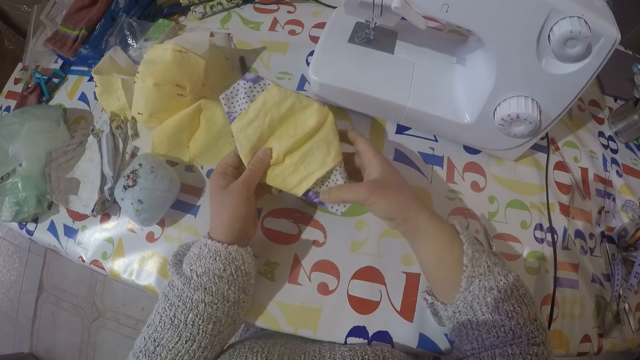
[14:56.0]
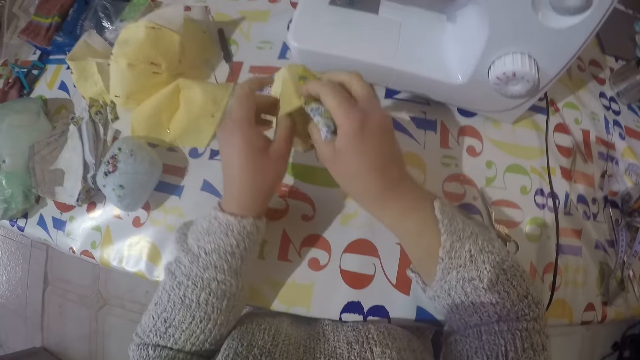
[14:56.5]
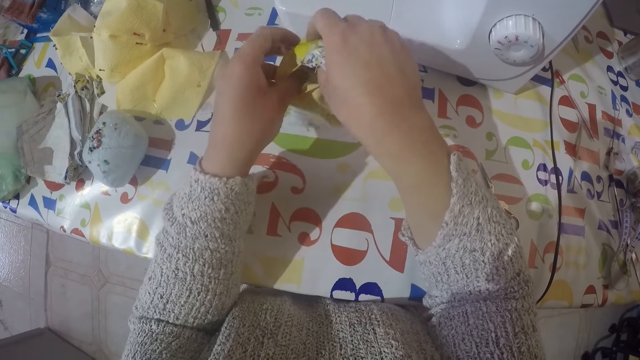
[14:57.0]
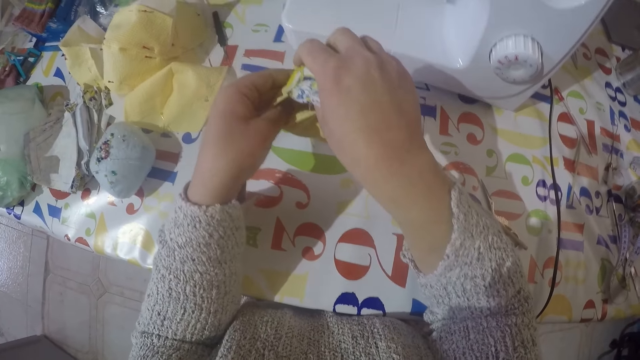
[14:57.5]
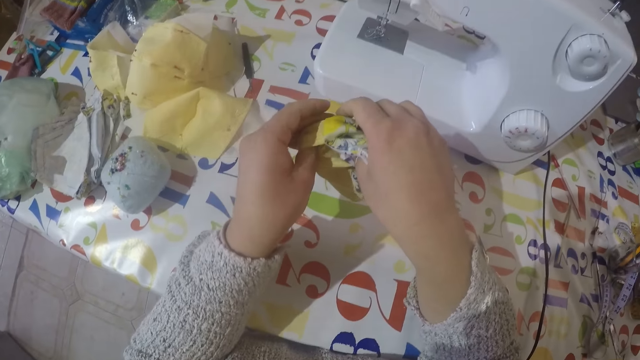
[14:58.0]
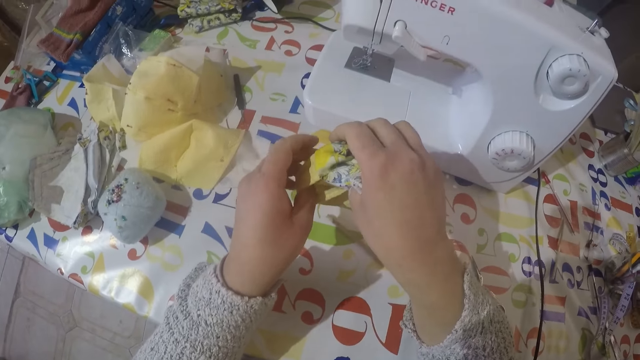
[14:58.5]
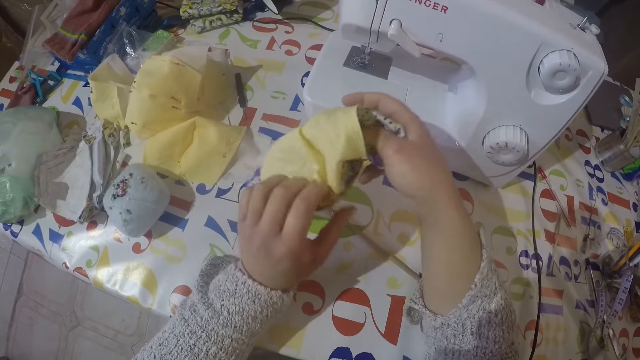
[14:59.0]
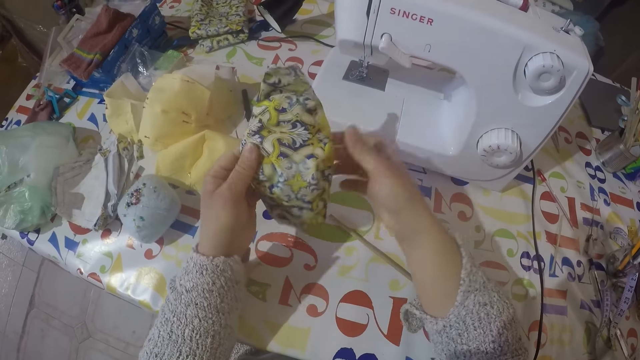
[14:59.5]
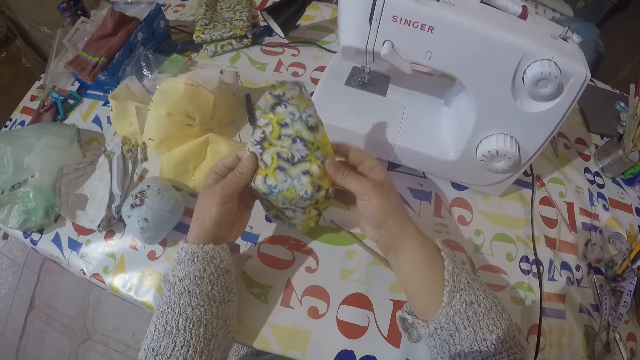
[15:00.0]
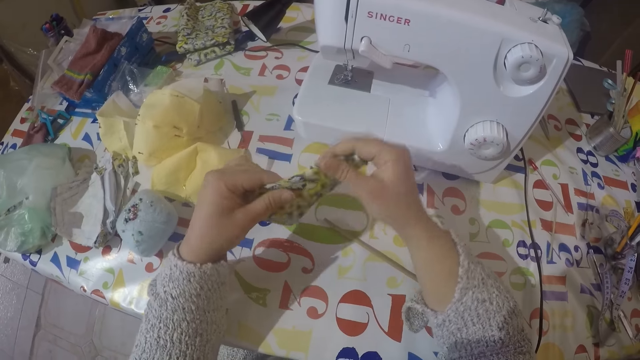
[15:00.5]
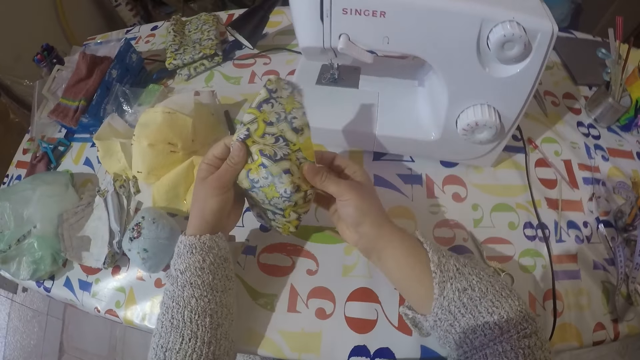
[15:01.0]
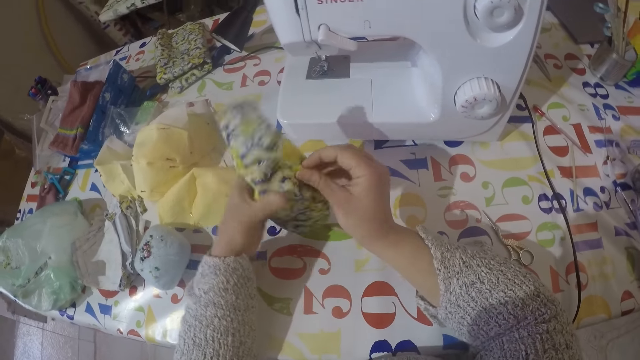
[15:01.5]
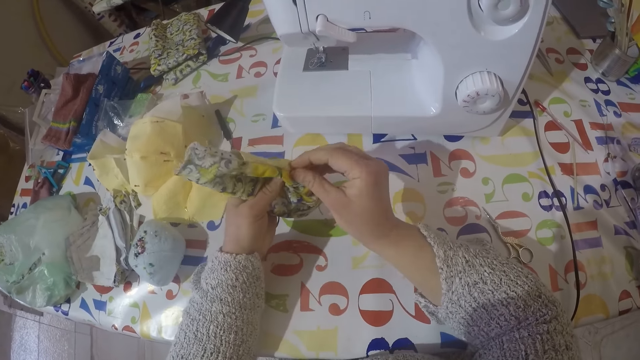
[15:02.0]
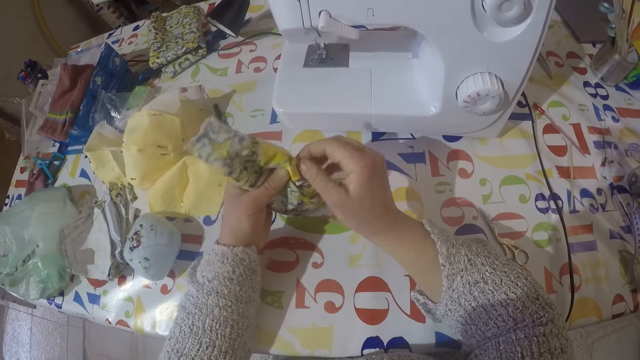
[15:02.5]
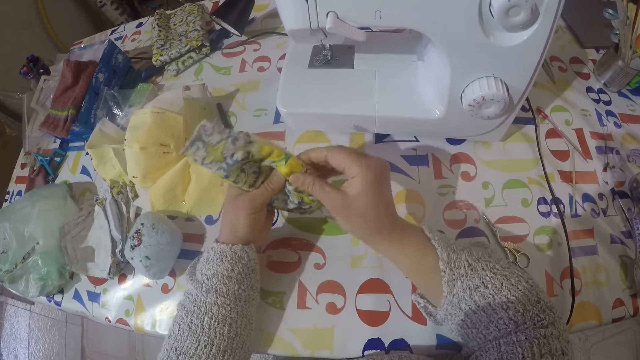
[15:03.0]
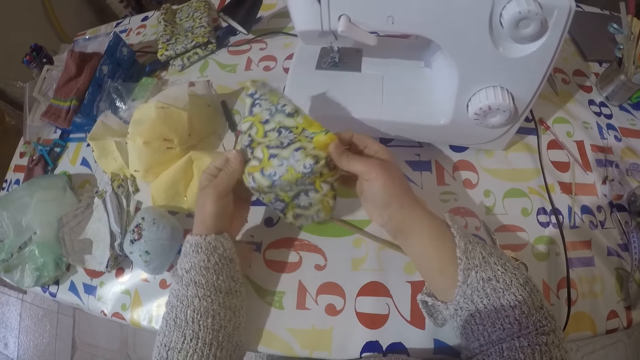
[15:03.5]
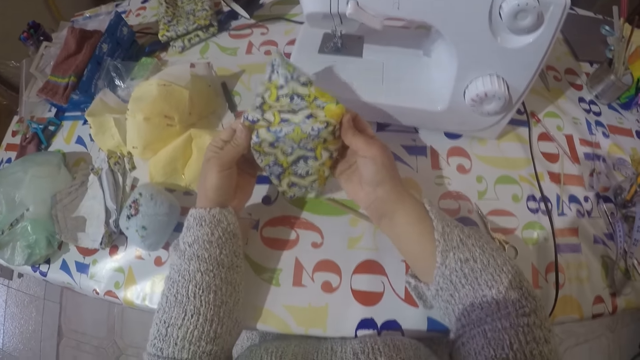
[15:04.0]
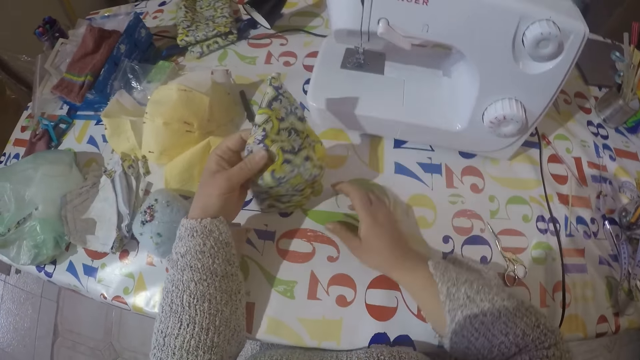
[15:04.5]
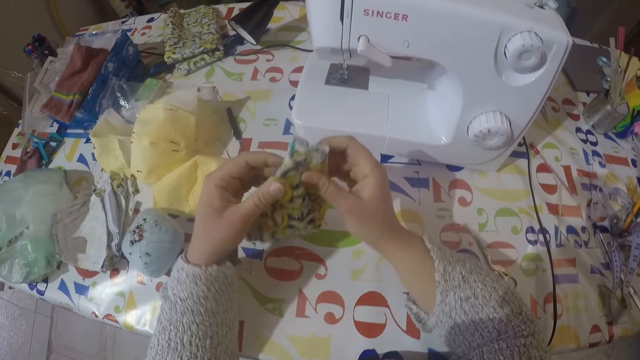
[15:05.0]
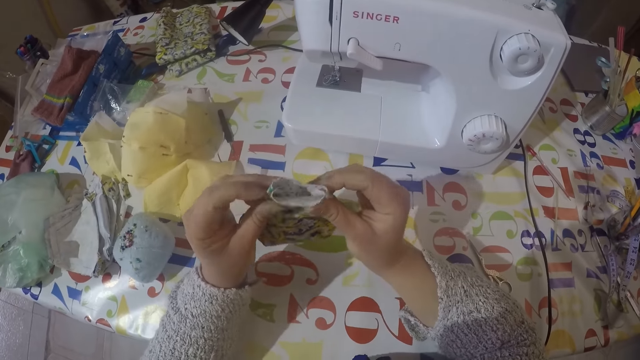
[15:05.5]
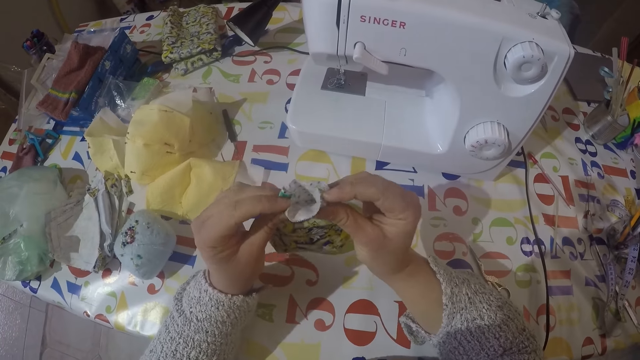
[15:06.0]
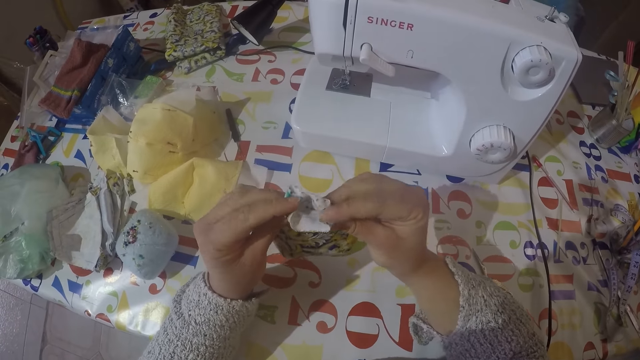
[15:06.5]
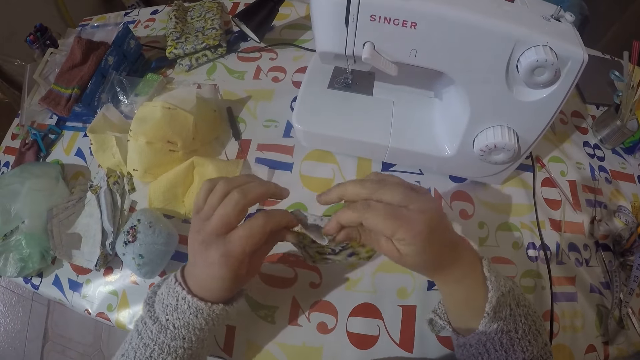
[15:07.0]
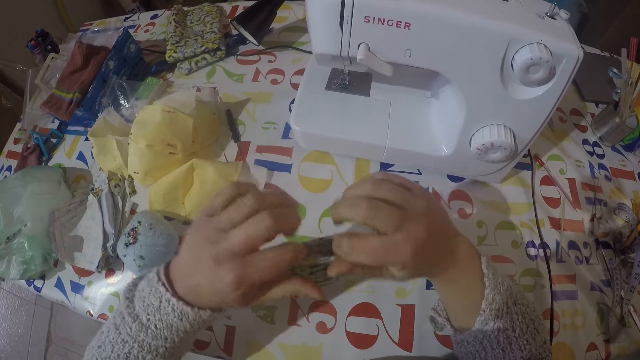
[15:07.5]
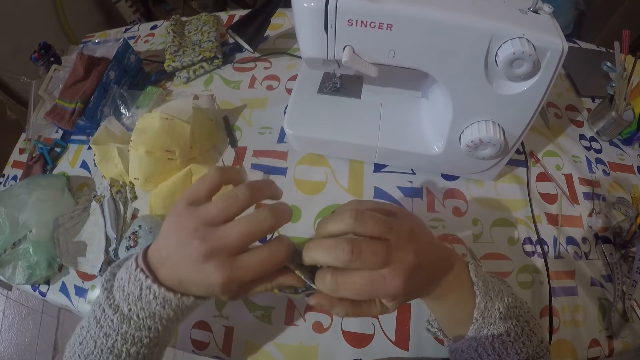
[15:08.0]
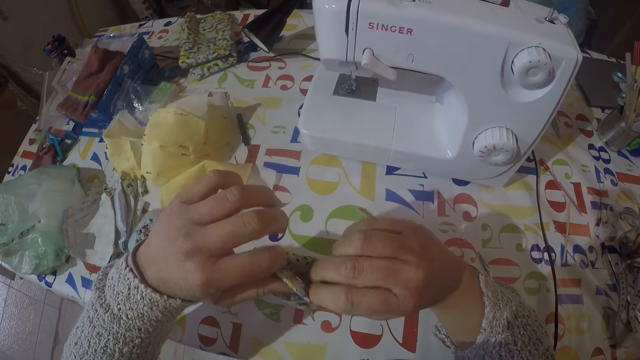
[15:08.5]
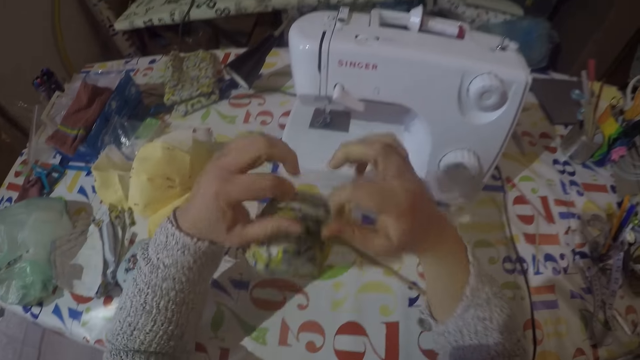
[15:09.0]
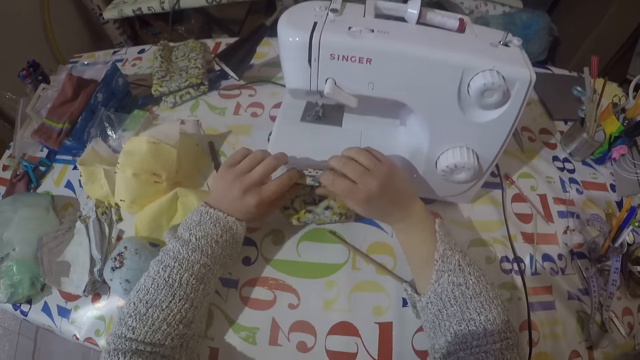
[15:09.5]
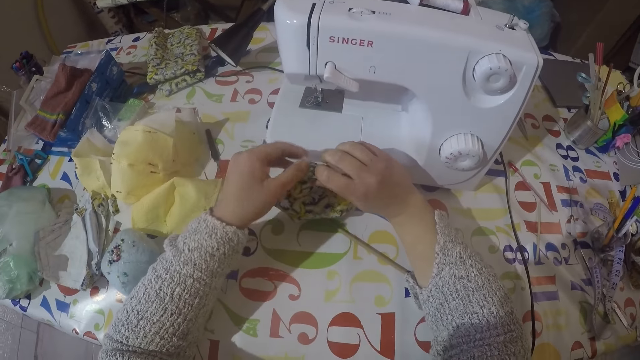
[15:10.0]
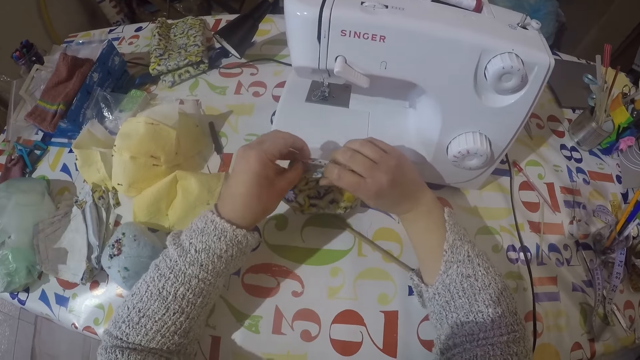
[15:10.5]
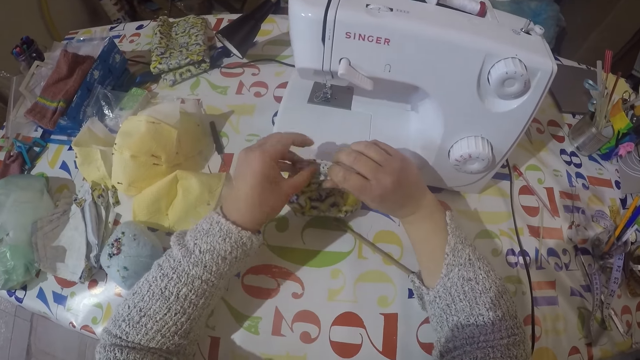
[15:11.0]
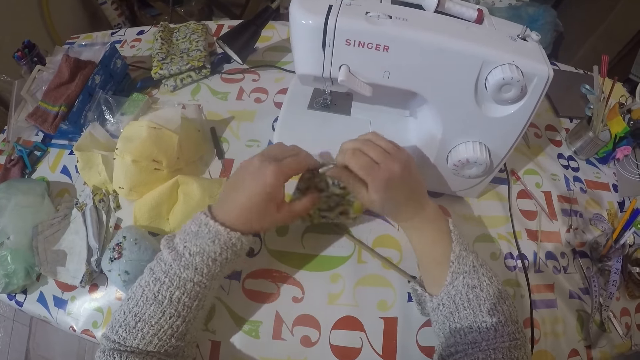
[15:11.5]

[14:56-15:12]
The camera wearer folds the mask ends.

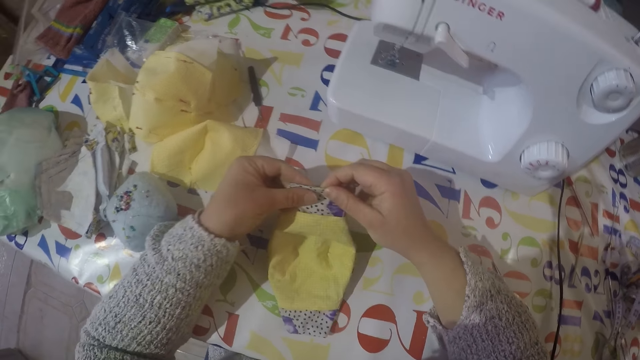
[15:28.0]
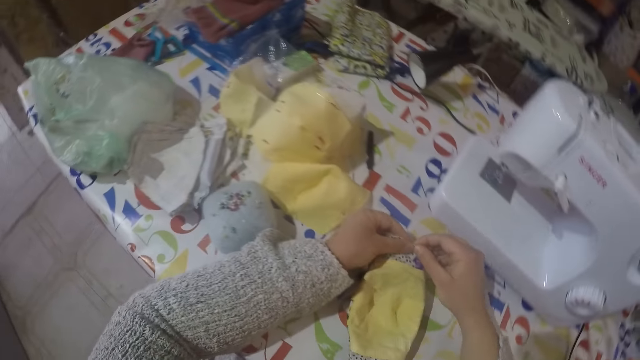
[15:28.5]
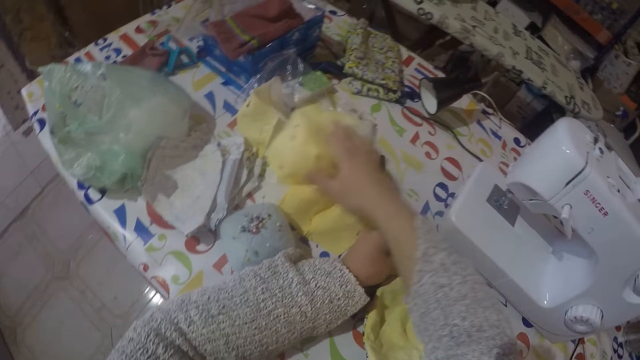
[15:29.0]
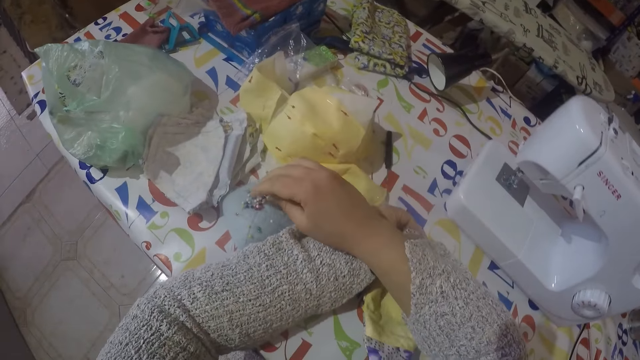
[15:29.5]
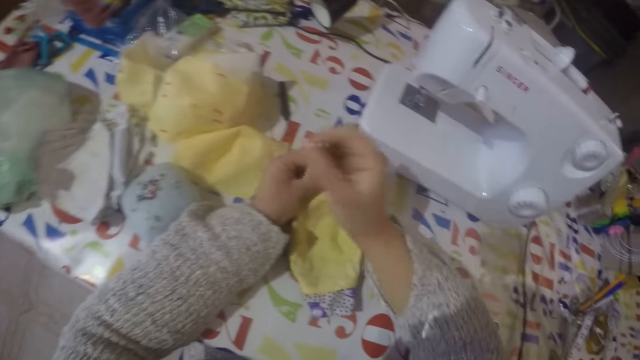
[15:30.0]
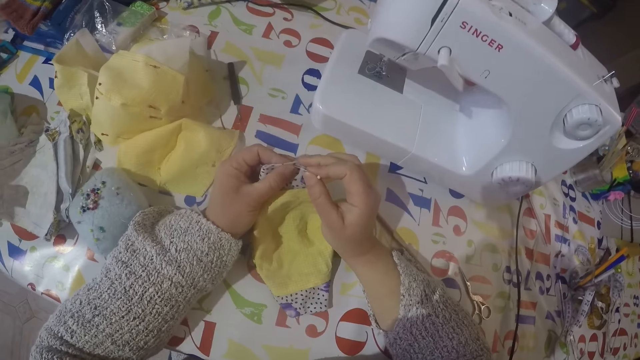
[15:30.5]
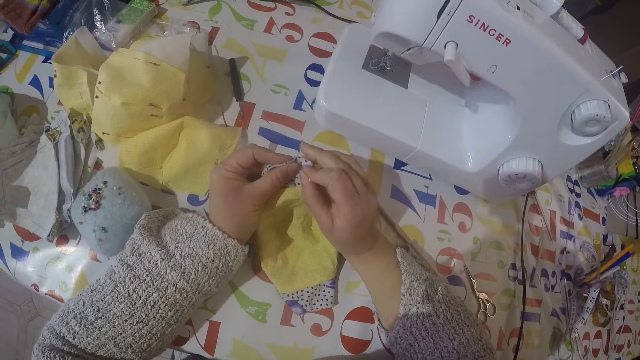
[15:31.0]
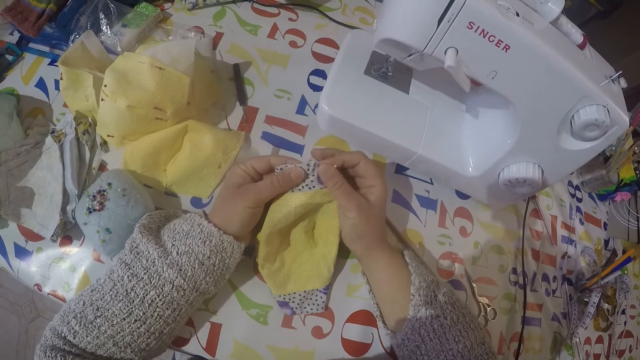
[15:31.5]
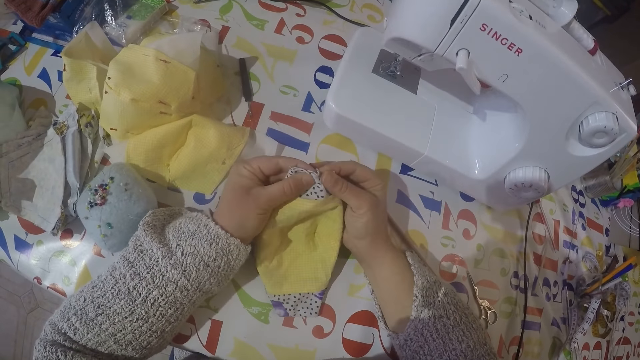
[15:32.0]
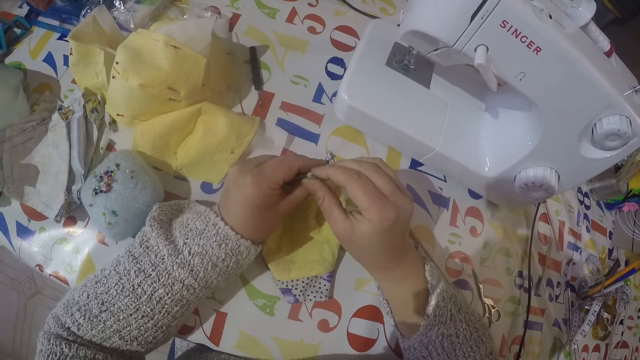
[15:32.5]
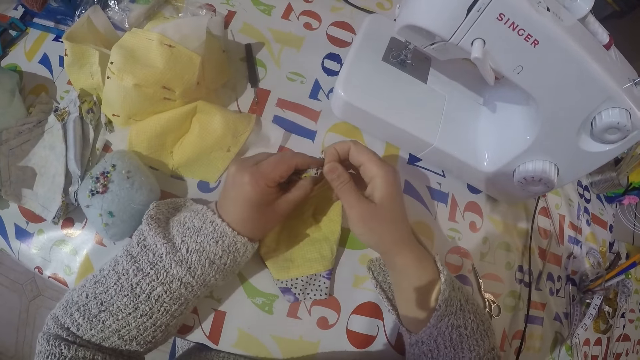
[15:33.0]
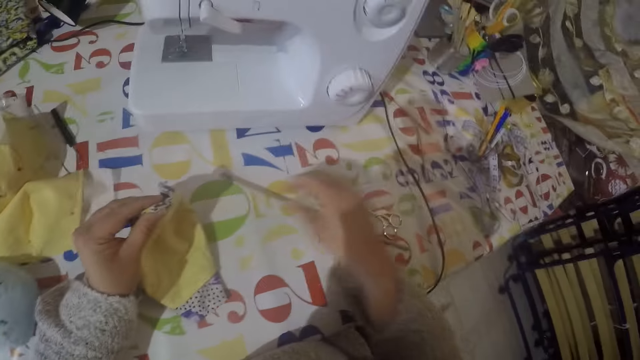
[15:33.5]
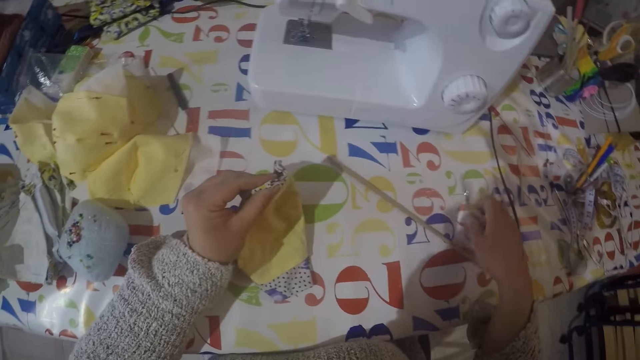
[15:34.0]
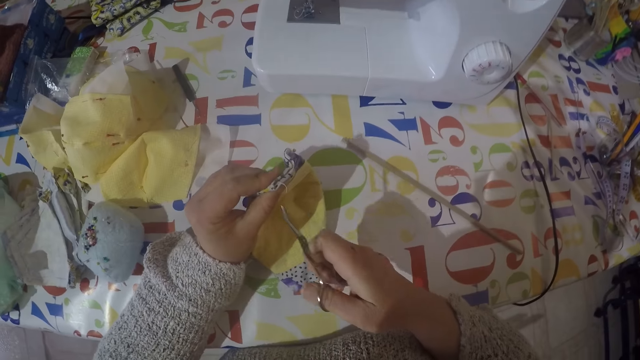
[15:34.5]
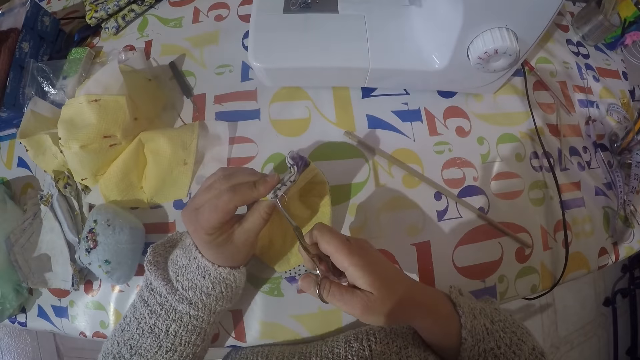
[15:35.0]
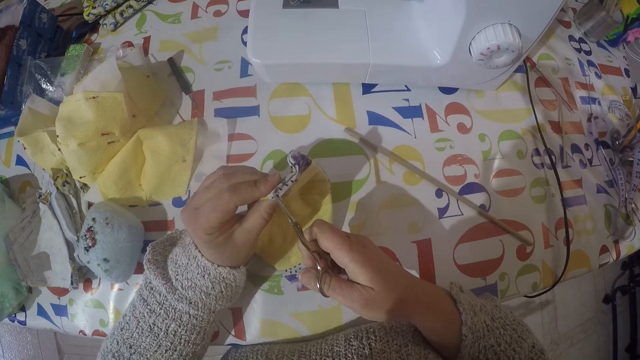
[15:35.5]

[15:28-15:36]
The camera wearer picks a pin from the table. They put the pin on the cloth. They pick a pair of scissors and cut the stitches on the face mask.
